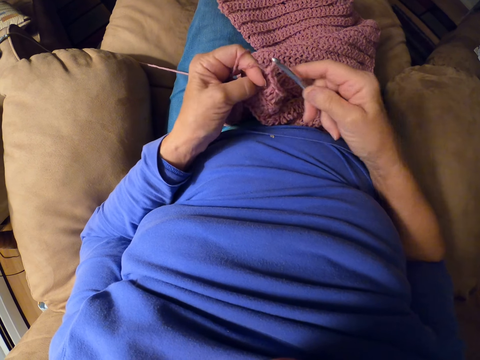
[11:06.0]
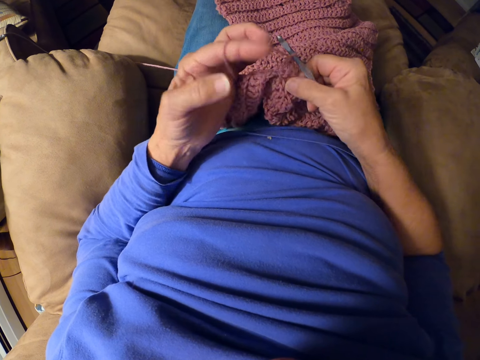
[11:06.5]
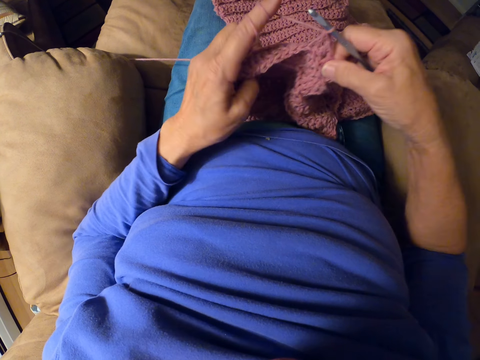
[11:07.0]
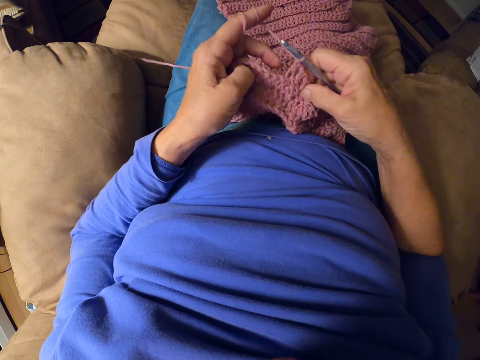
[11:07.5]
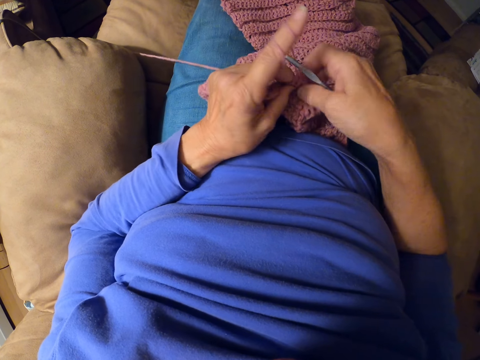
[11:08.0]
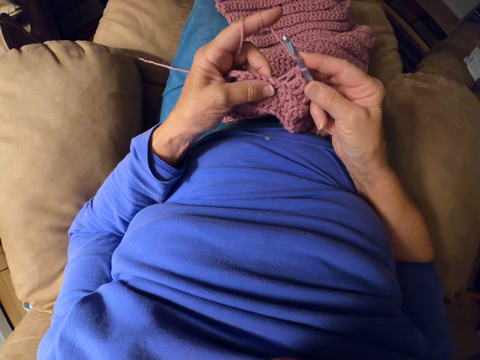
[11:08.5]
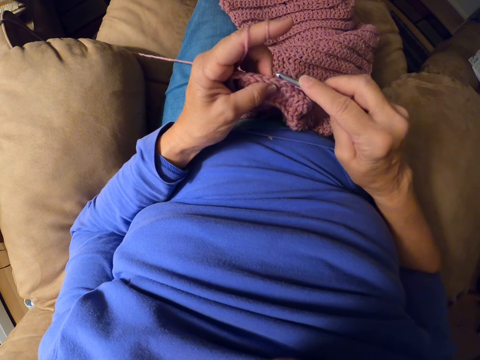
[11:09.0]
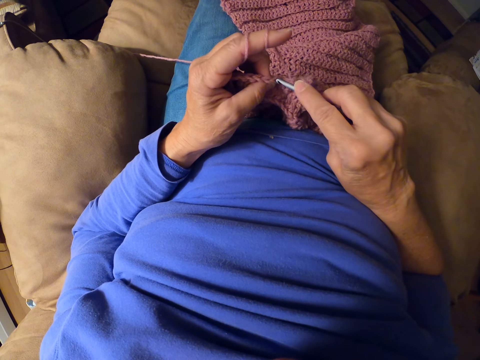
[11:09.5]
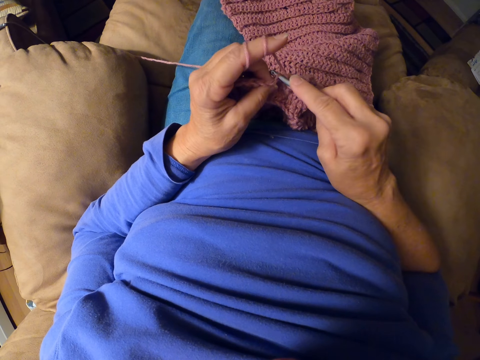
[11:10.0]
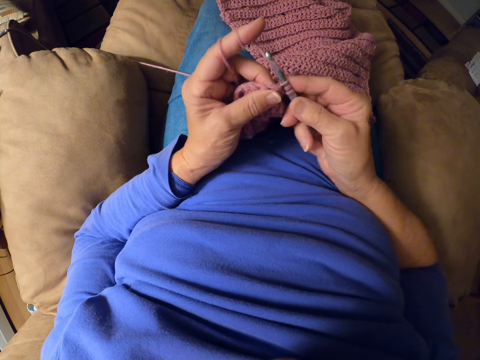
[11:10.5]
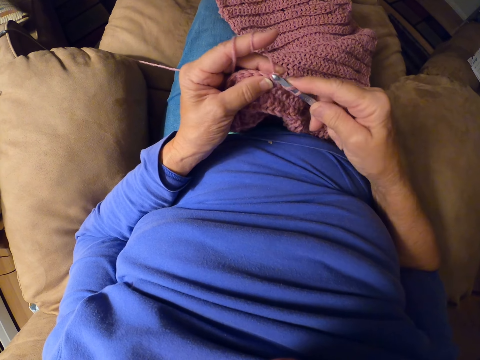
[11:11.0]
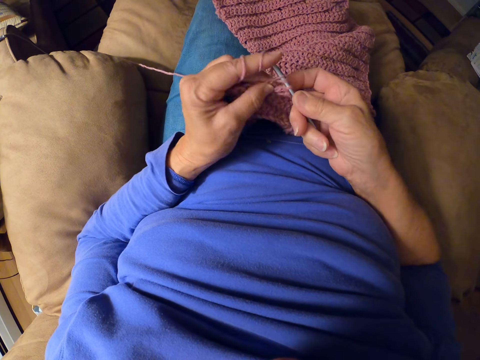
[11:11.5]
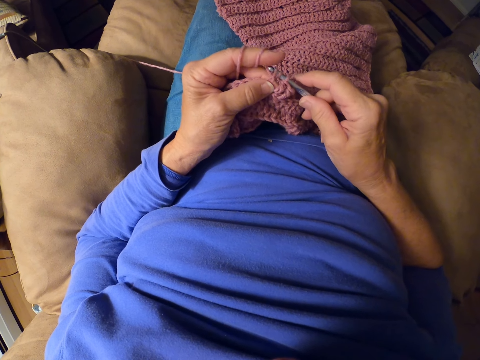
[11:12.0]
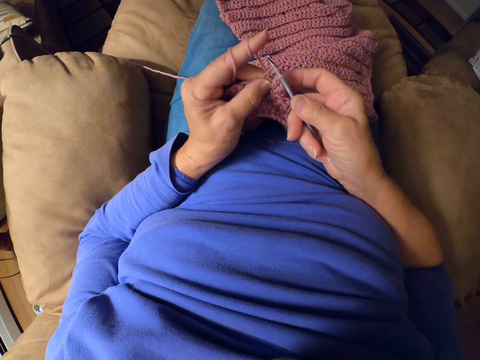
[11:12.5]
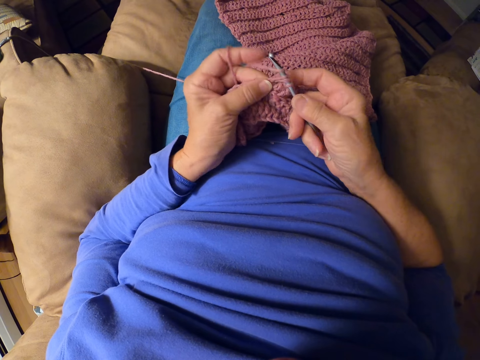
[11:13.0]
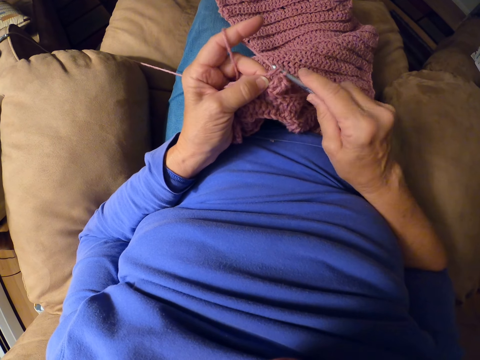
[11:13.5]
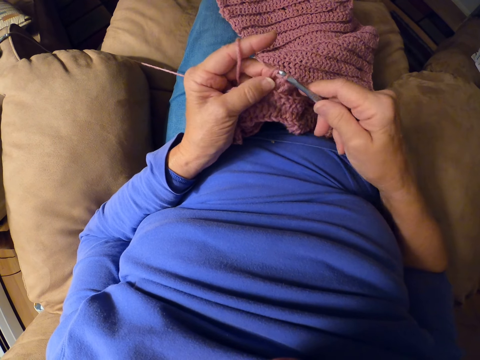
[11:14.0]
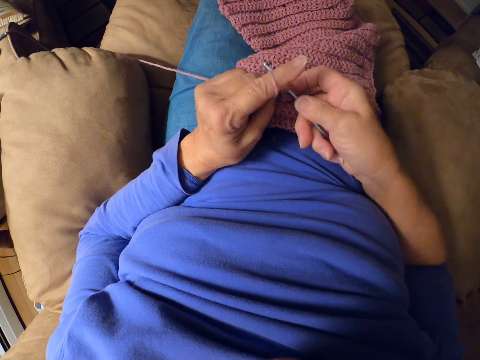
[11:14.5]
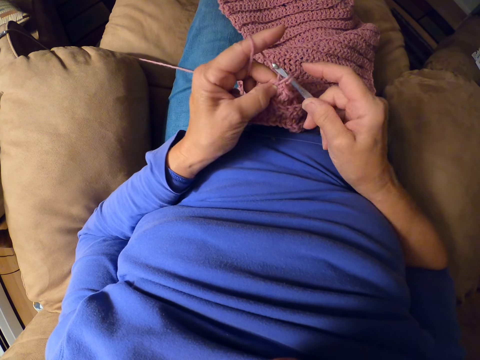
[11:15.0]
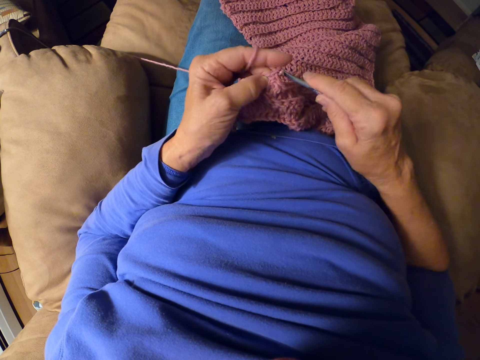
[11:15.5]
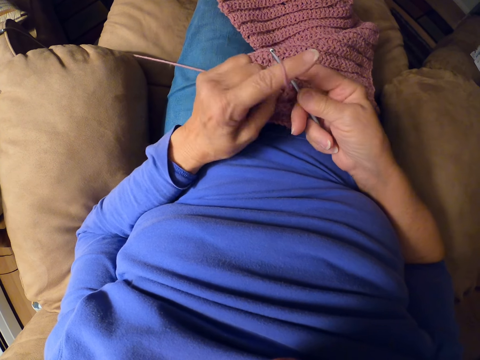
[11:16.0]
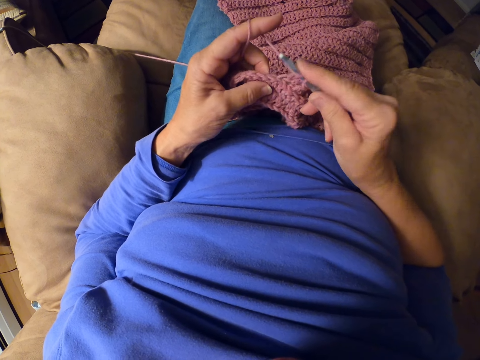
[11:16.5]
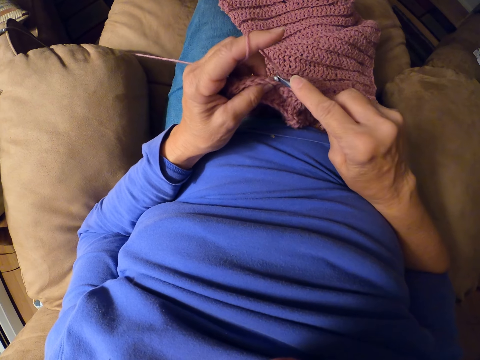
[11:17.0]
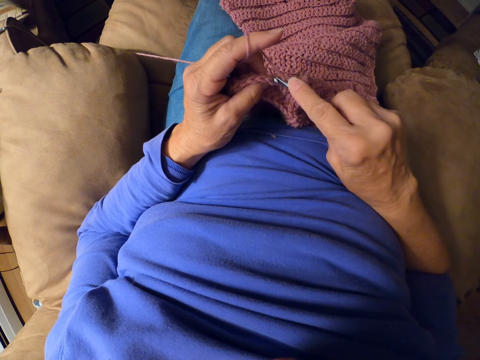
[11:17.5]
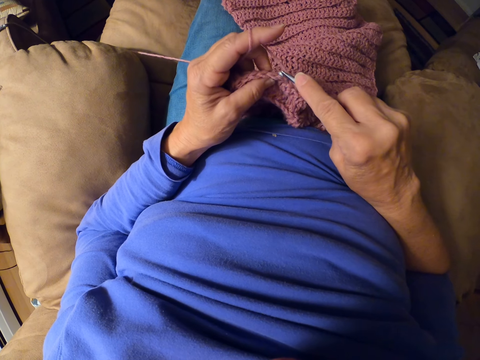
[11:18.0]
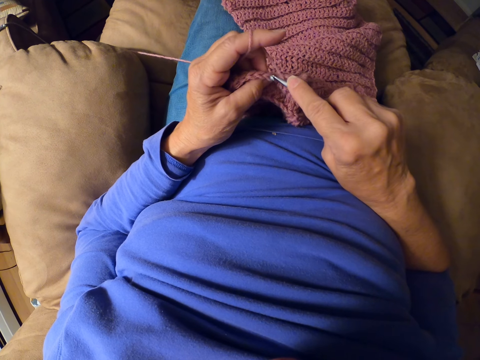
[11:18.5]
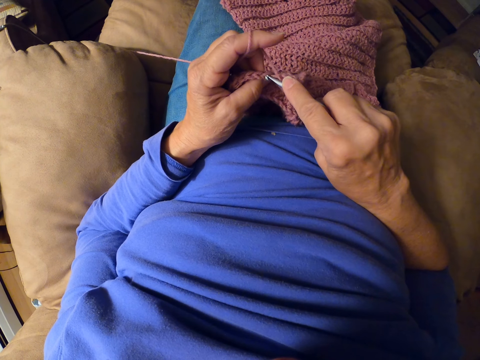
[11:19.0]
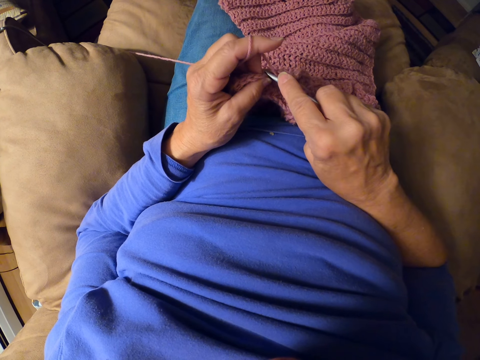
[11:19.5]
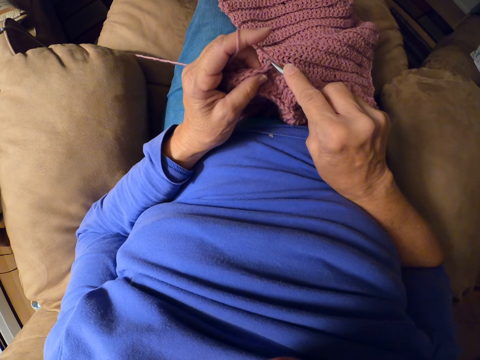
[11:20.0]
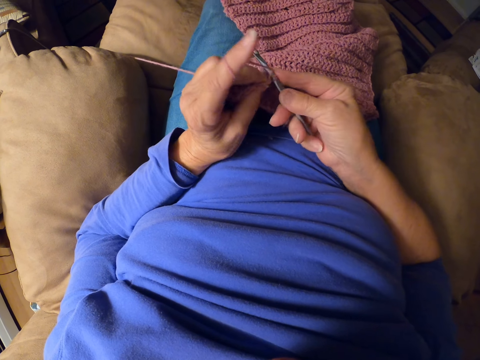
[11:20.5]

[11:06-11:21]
The camera wearer adjusts the fabric. They crochet with the crochet hook.

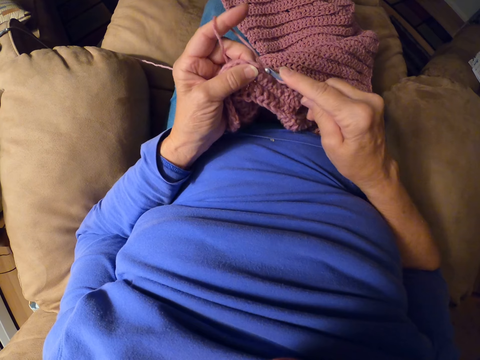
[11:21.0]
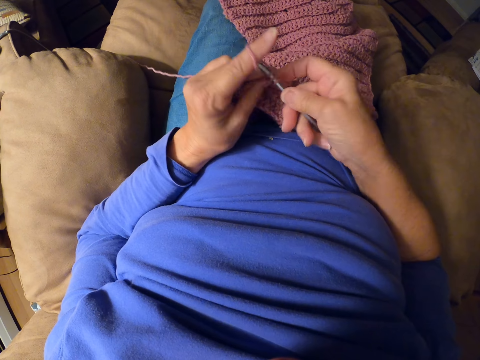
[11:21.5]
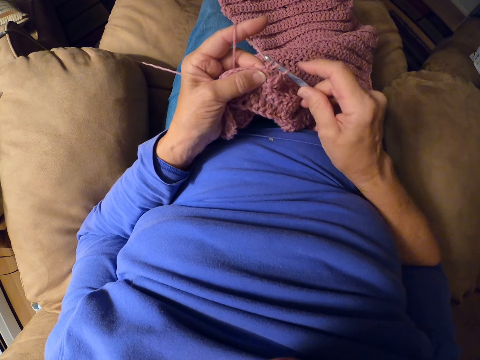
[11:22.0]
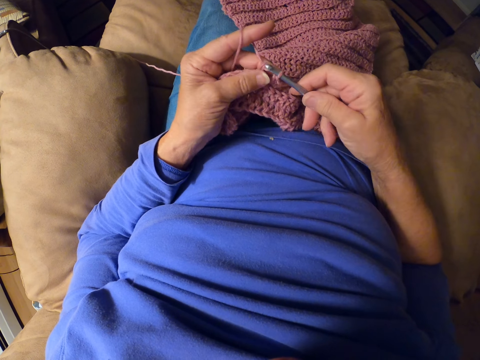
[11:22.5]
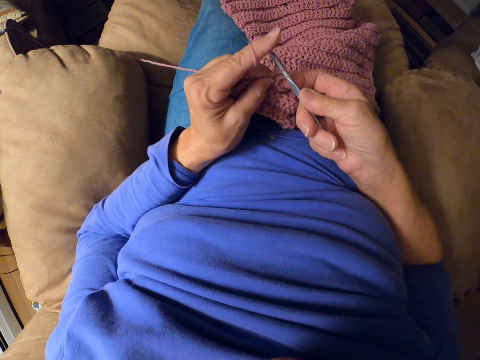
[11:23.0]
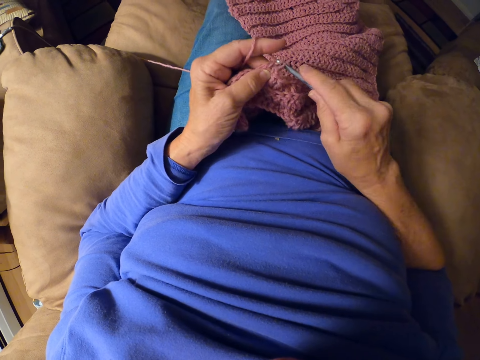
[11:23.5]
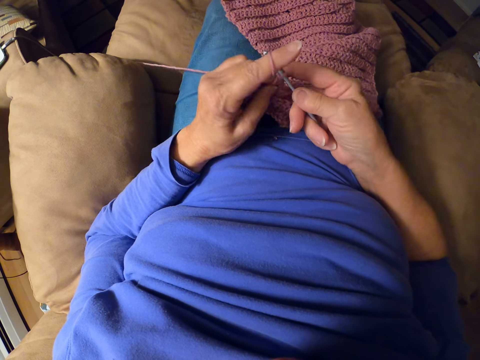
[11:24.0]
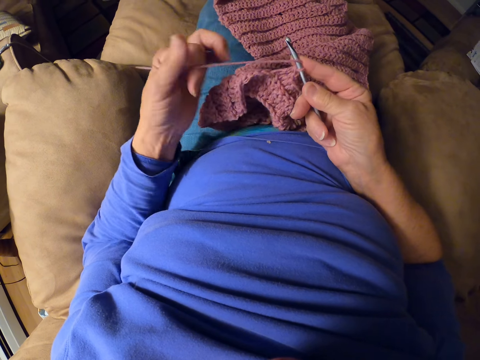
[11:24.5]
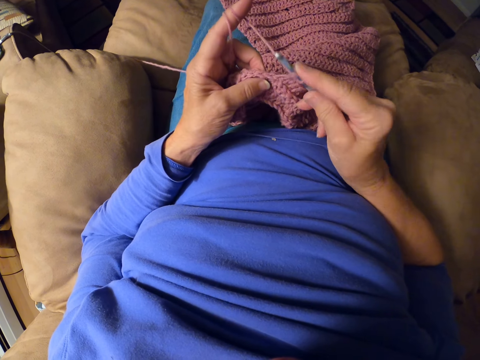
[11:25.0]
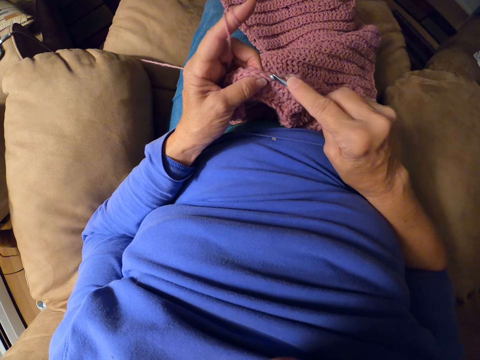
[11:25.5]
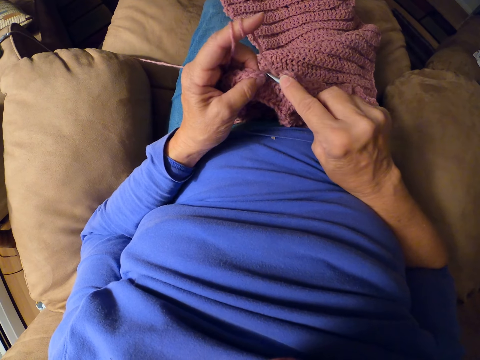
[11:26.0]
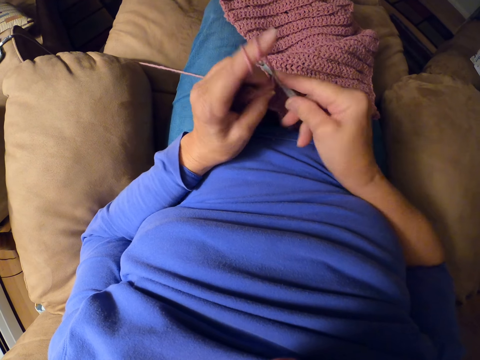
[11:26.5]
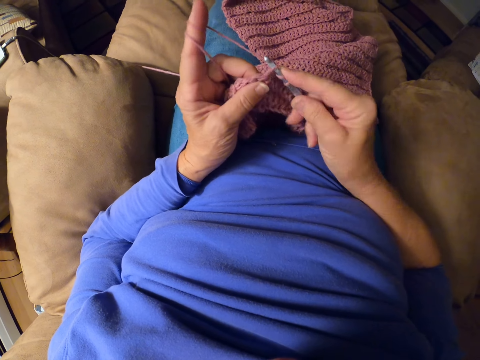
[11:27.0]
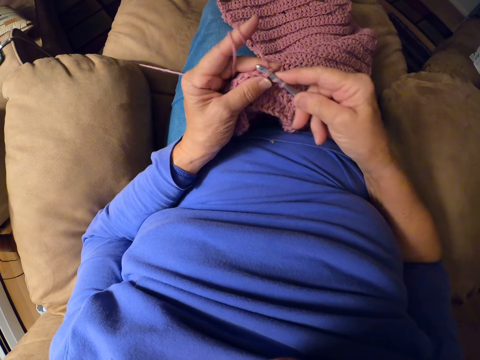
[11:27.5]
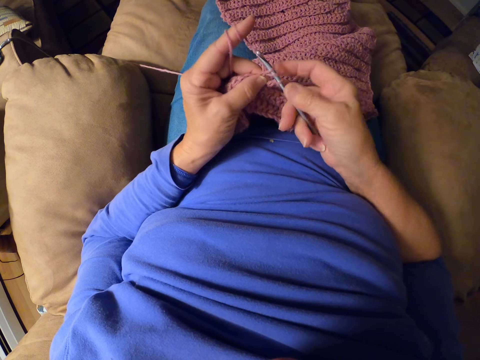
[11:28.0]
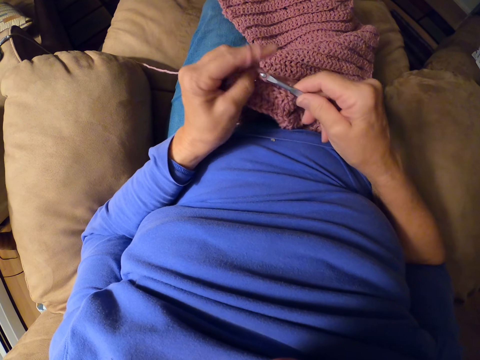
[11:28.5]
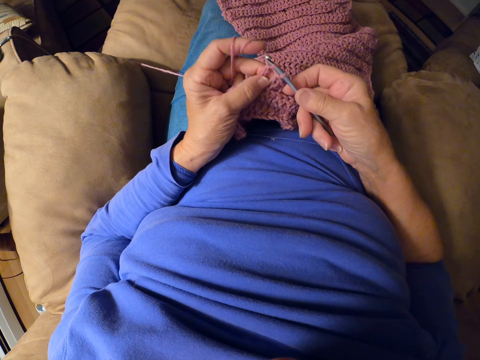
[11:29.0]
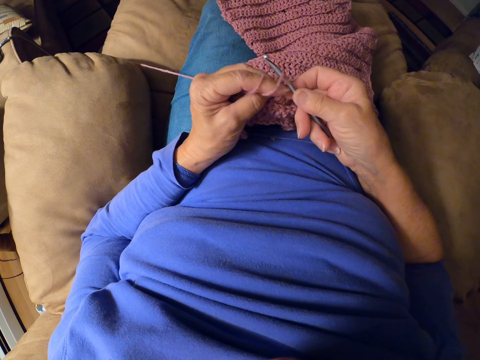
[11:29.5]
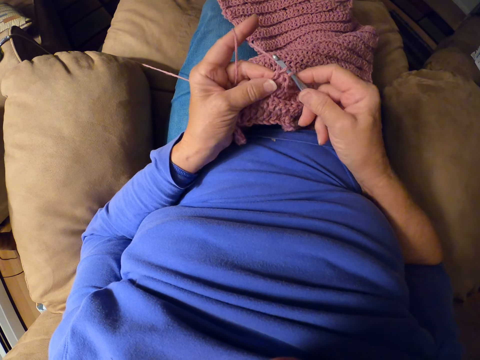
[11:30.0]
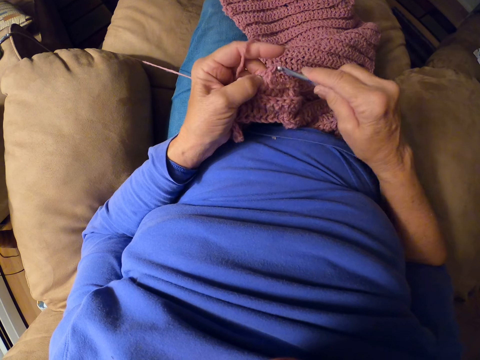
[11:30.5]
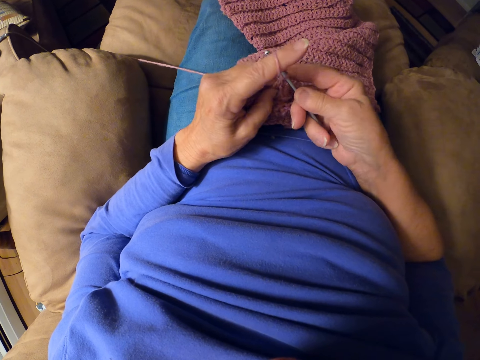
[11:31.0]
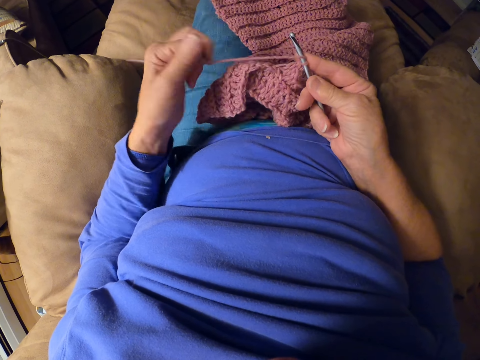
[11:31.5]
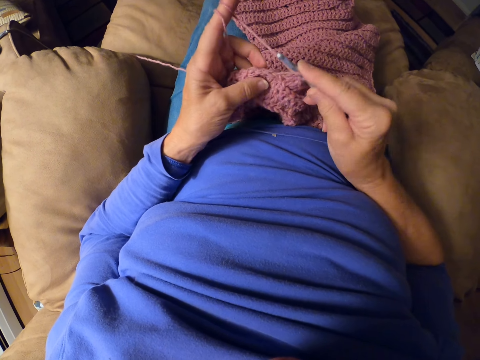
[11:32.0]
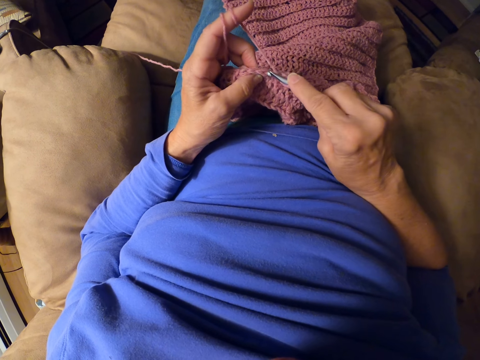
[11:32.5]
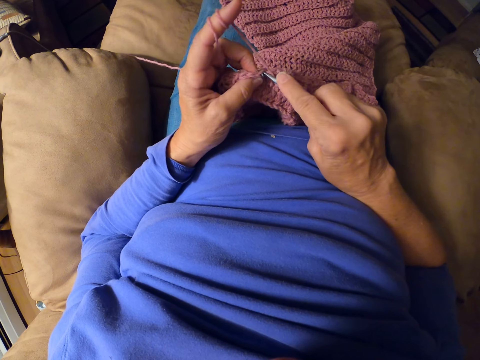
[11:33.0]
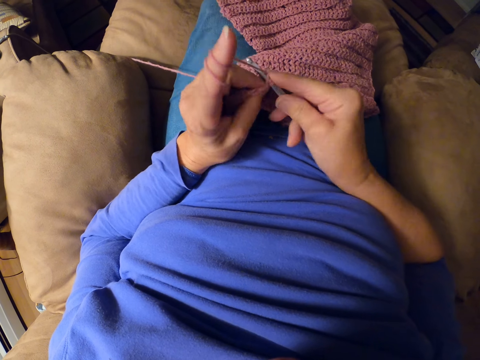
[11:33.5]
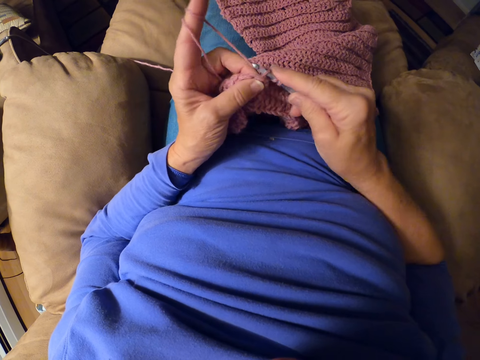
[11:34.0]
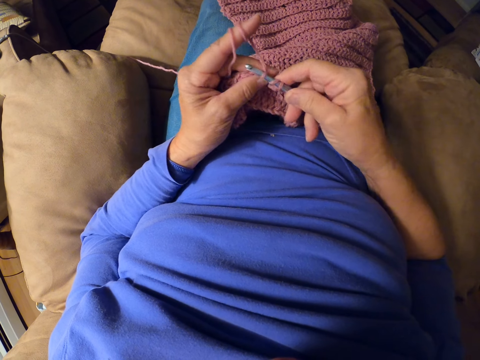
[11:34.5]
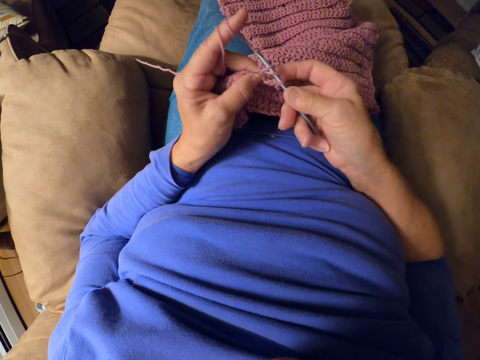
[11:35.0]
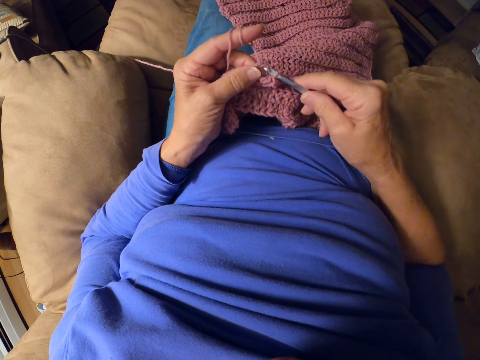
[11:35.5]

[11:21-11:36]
The camera wearer rolls yarn around her finger. She crochets with the crochet hook. She rolls the yarn around her finger. She crochets with the crochet hook.
